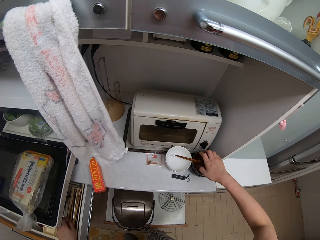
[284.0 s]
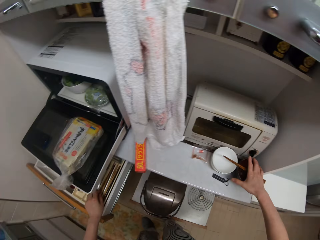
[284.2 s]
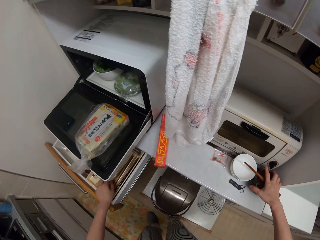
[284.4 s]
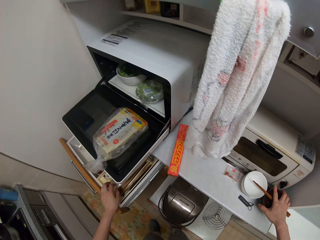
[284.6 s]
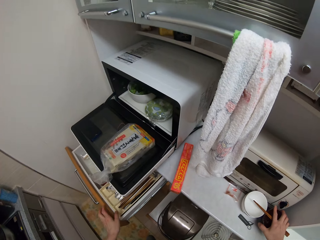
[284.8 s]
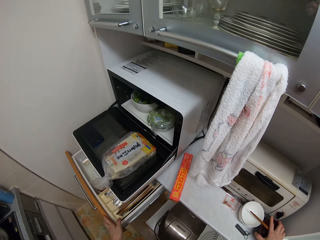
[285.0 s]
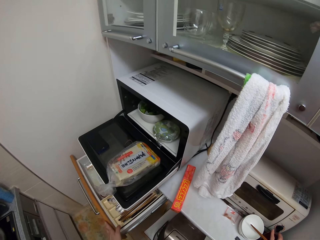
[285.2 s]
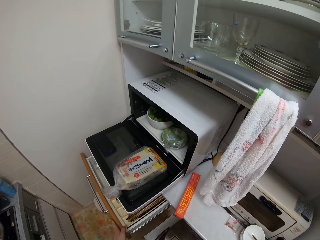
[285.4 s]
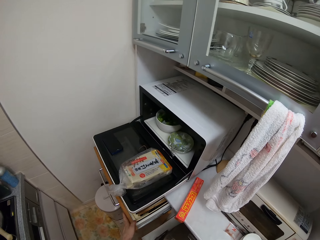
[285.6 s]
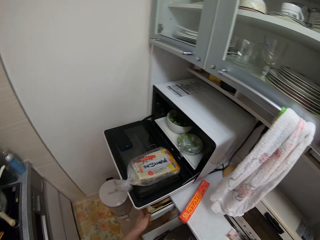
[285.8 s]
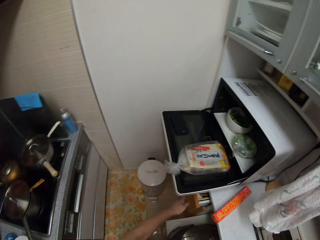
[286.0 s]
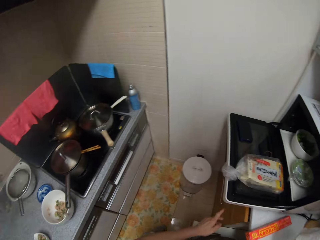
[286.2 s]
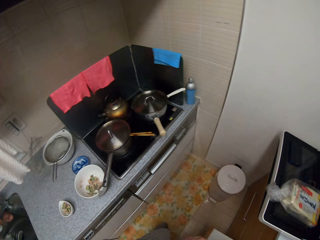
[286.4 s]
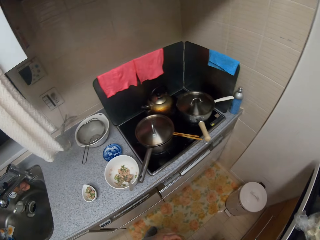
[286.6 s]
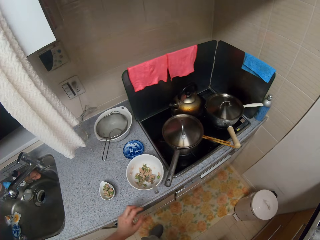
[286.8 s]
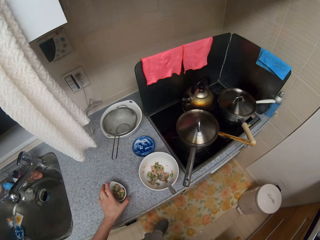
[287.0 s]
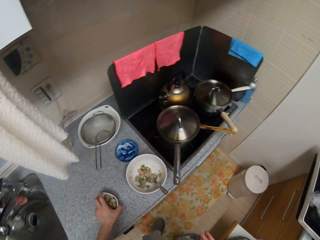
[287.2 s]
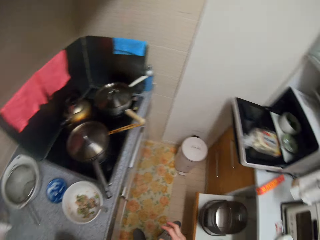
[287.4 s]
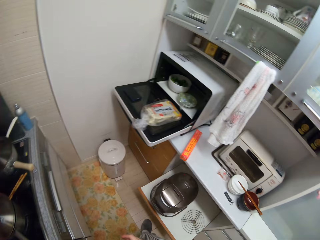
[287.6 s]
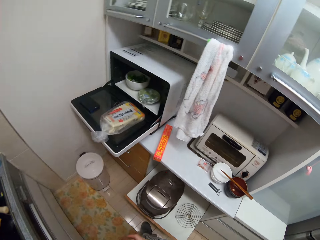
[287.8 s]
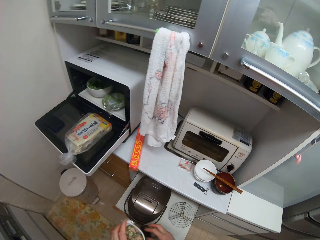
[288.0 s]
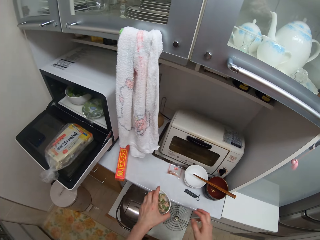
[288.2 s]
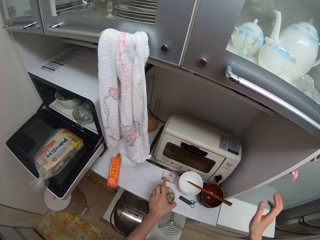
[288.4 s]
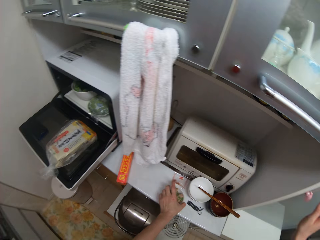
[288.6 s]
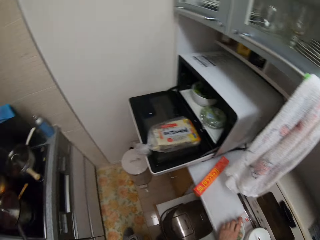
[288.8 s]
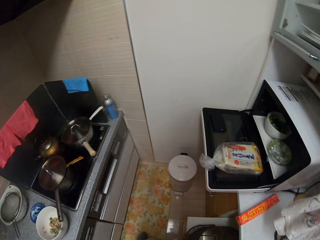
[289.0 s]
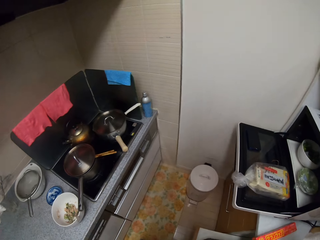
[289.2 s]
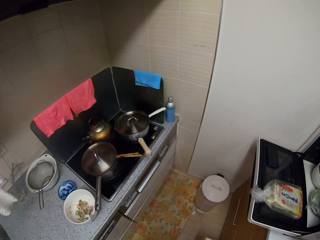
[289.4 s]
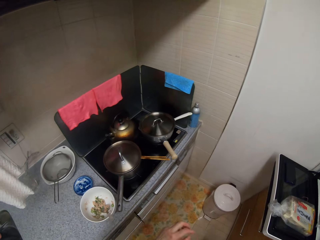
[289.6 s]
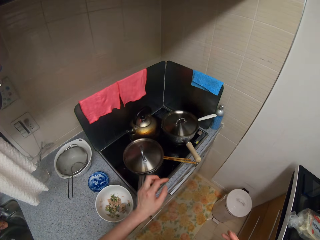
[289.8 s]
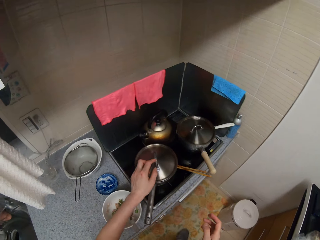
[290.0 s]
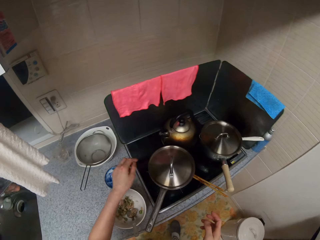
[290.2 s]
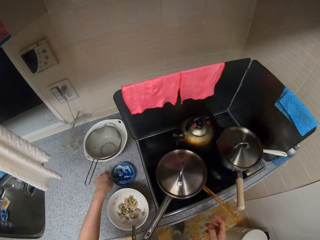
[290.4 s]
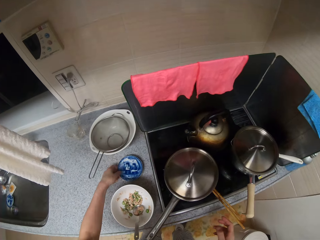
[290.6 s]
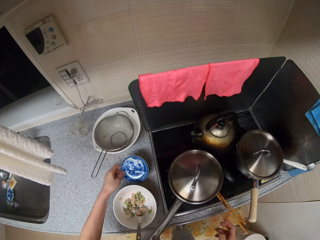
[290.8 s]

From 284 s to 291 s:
The camera wearer closes the drawer. They close the drawer again. They carry the small plate with sauce from the kitchen slab. They walk around the room. They drop the small plate with sauce on the drawer.

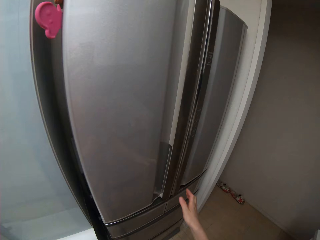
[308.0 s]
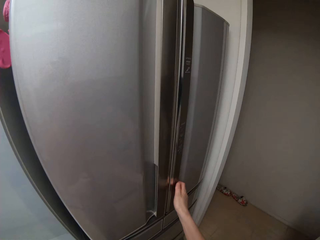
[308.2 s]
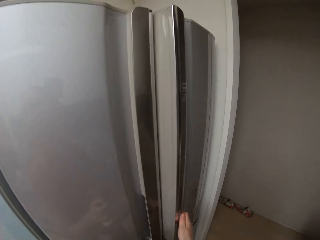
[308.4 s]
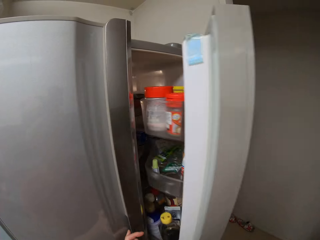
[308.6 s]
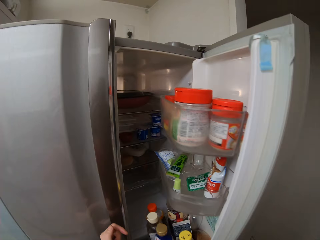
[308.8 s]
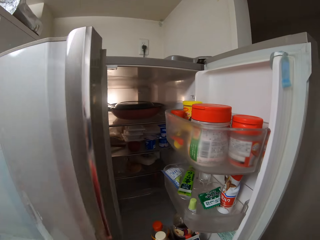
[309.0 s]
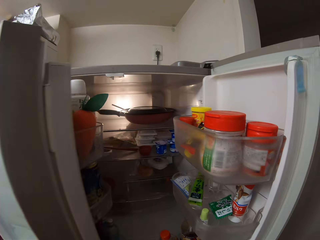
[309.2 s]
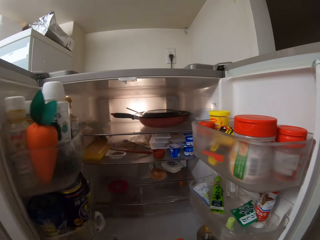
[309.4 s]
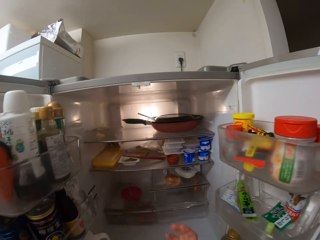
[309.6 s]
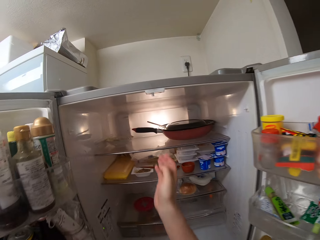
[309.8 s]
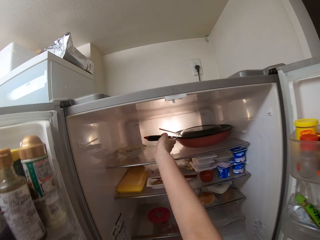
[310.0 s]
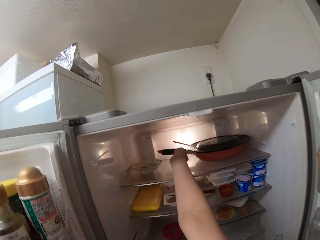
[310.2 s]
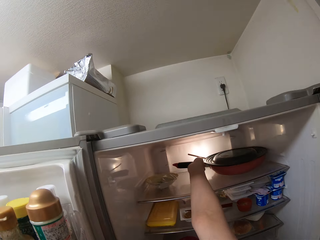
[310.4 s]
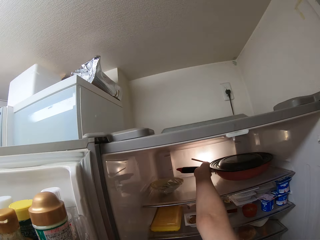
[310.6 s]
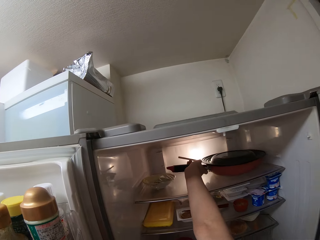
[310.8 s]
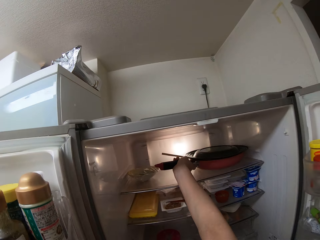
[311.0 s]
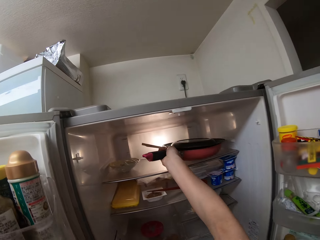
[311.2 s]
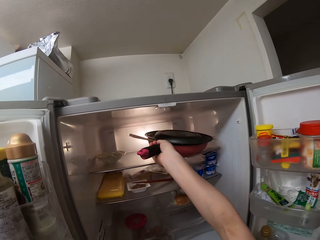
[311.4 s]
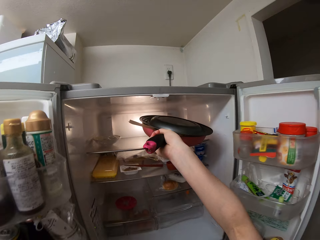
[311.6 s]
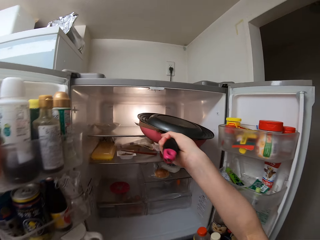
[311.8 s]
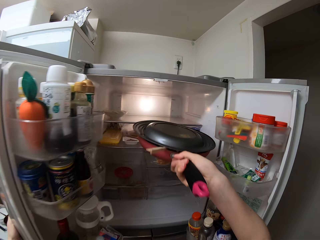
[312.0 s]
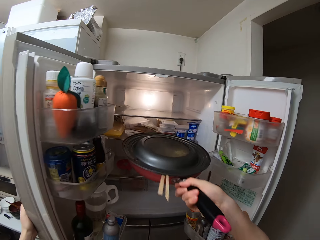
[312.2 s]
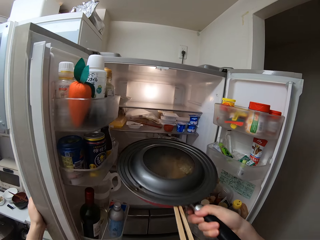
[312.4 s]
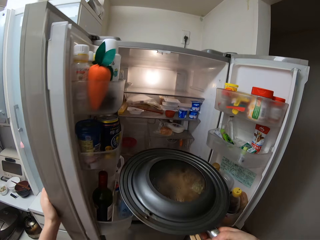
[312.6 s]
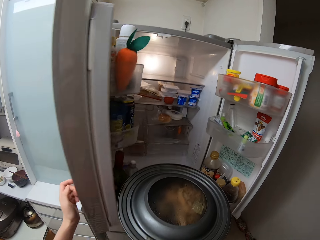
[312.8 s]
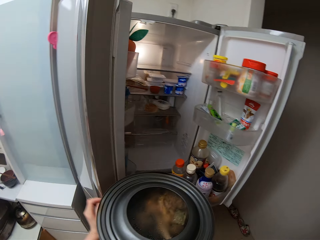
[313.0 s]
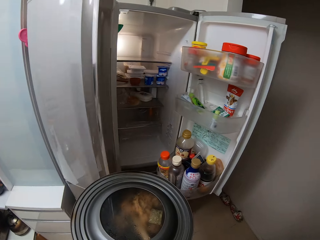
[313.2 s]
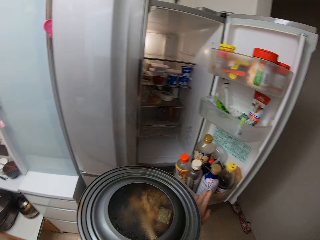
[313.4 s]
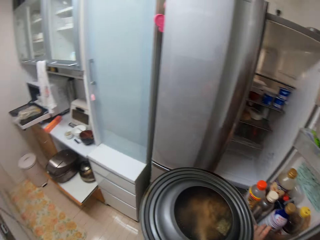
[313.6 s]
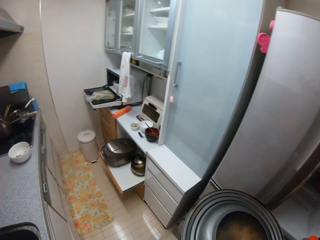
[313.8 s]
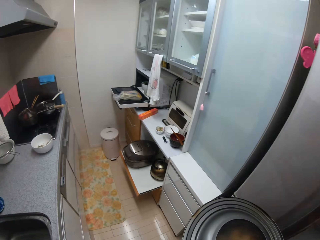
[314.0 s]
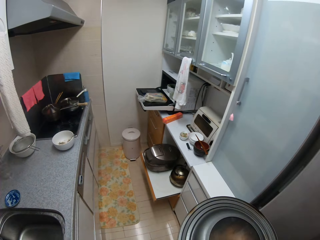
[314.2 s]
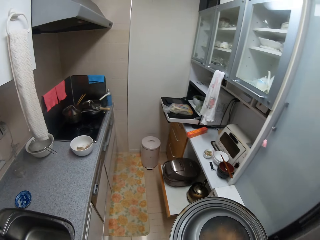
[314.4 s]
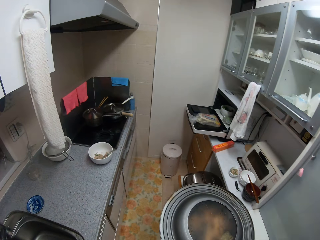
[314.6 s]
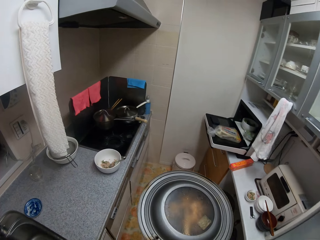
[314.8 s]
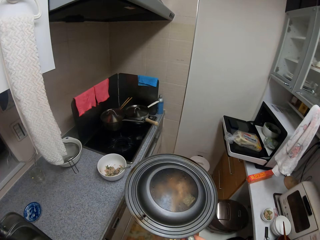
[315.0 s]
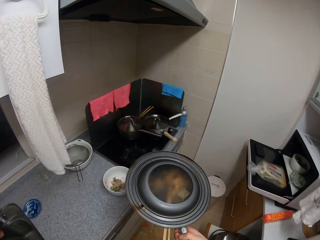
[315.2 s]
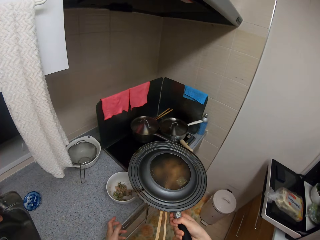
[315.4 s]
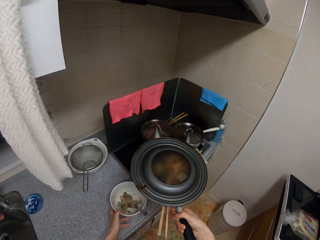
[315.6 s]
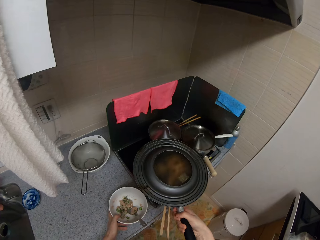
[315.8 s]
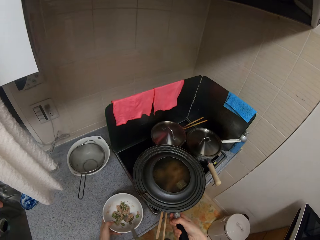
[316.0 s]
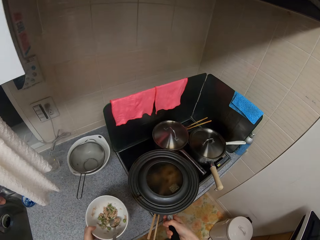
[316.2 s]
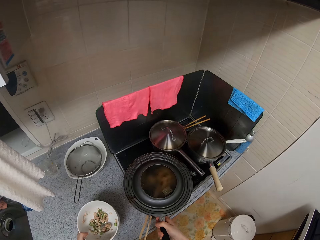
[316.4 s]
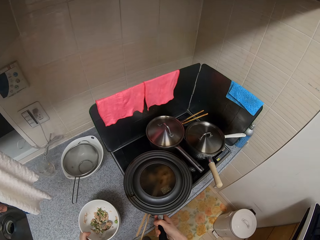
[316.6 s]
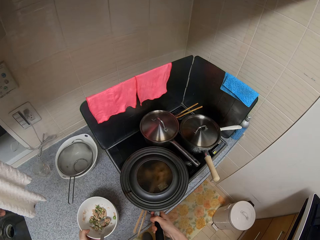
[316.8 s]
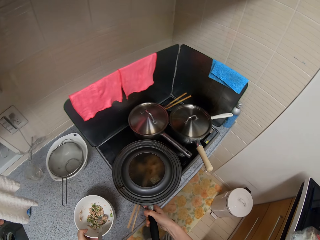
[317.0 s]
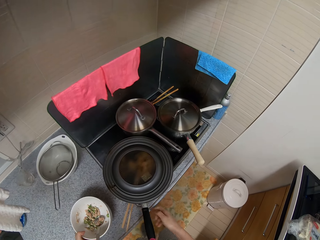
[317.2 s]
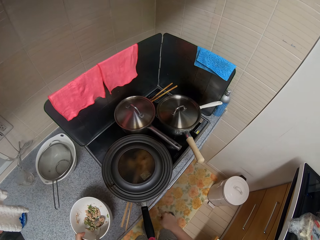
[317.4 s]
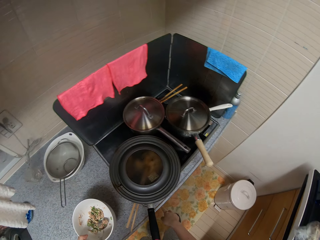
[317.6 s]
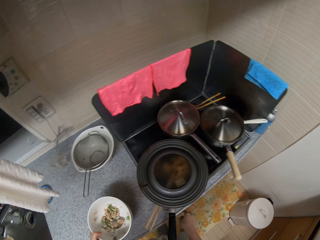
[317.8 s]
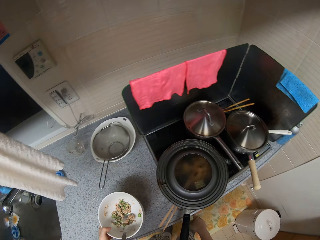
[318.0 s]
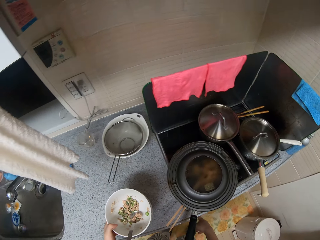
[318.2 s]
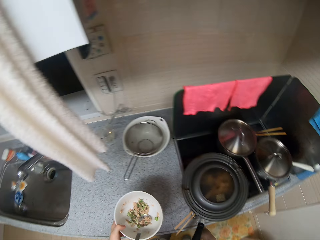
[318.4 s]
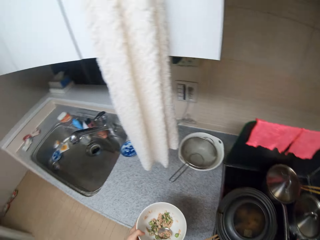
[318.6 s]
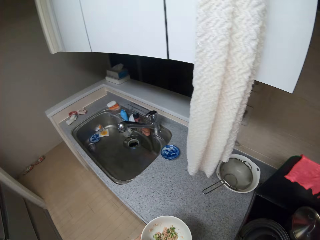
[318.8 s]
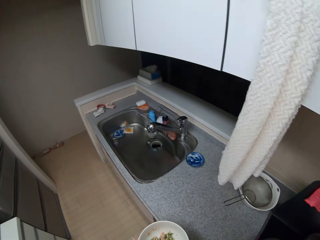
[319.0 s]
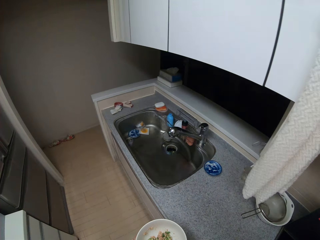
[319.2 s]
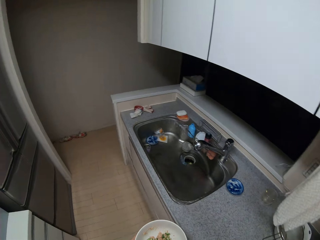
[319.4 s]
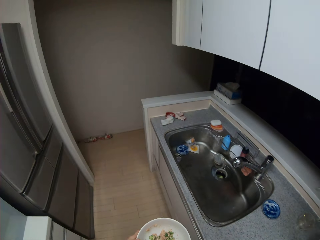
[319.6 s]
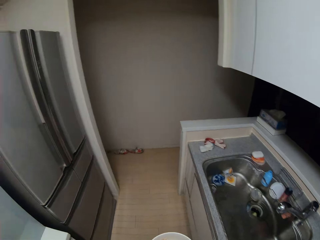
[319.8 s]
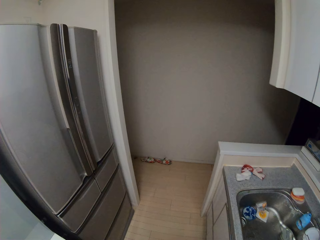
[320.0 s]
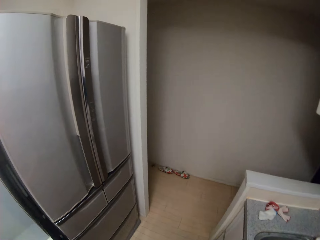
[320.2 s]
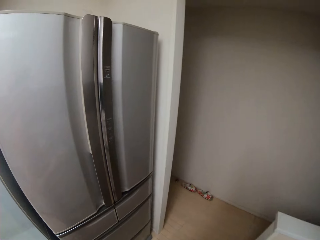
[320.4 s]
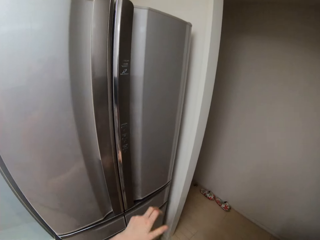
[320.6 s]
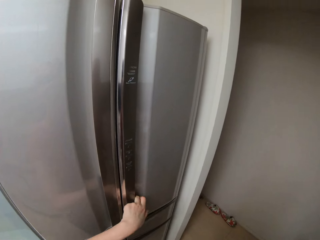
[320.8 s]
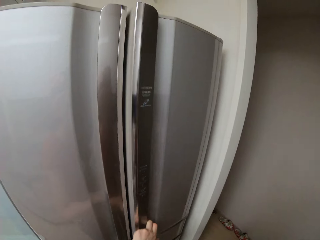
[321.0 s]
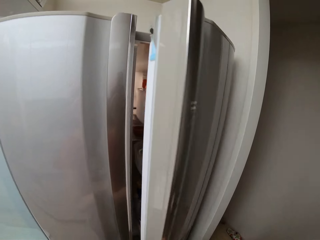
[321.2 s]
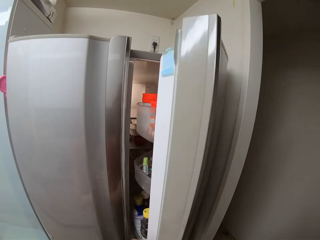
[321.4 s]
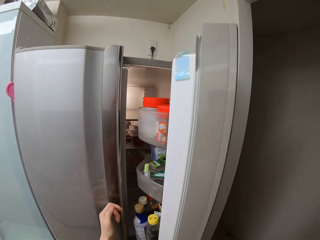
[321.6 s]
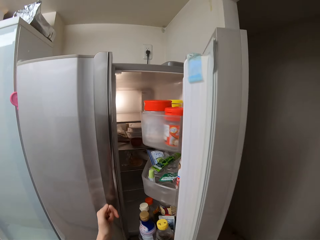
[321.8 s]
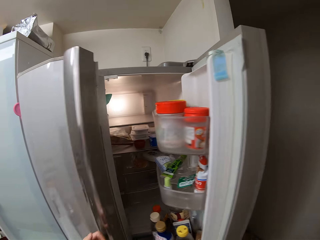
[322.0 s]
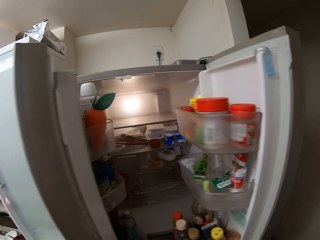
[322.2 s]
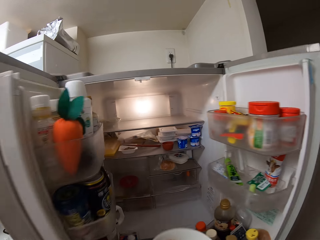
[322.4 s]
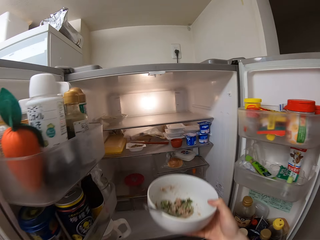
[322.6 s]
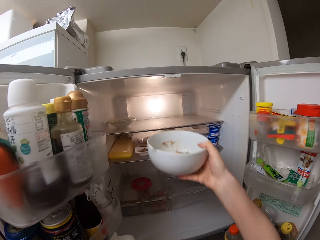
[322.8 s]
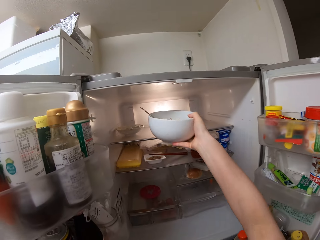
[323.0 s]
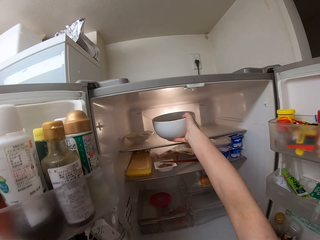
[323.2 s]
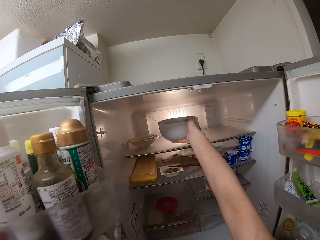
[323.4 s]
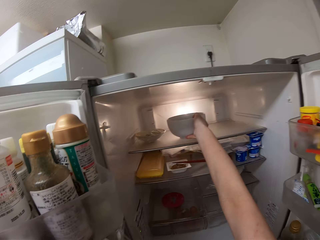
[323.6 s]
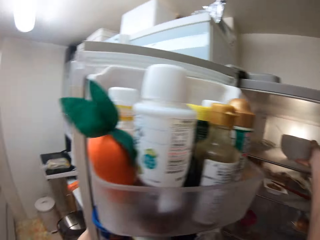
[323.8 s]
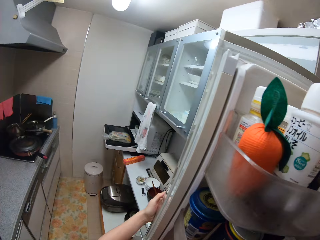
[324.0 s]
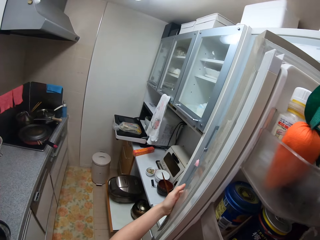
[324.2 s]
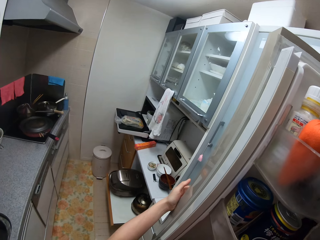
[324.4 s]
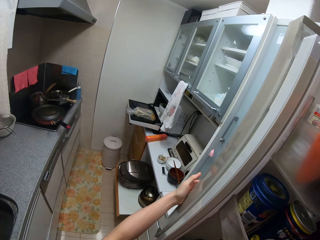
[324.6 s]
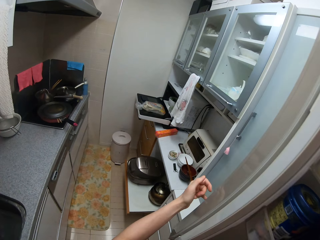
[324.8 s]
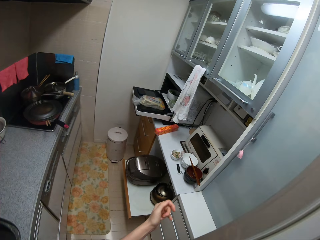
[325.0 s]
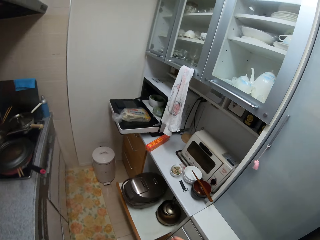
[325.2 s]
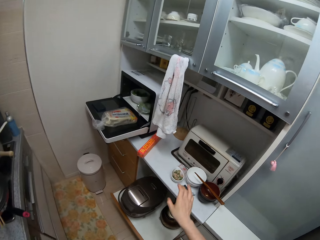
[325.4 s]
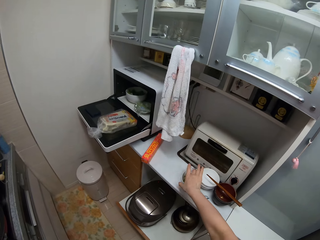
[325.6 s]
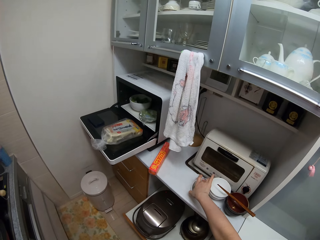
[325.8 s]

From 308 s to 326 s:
The camera wearer opens a refrigerator. They carry a fry pan from the refrigerator. They walk around the room. They close the refrigerator. They drop the fry pan on the cooker. They carry the plate from the kitchen slab. They adjust the regulator of the cooker and turn on the cooker. They walk around the room. They open the refrigerator. They place the plate in the refrigerator.
